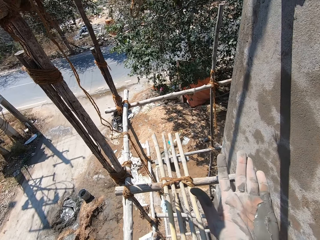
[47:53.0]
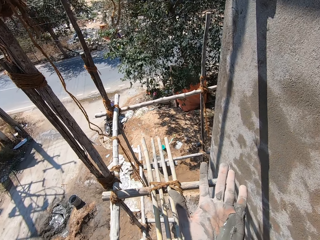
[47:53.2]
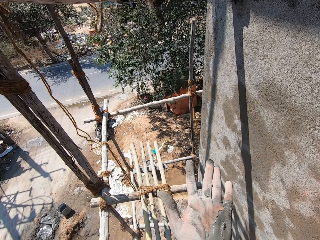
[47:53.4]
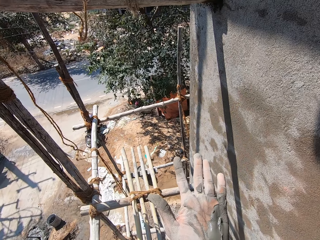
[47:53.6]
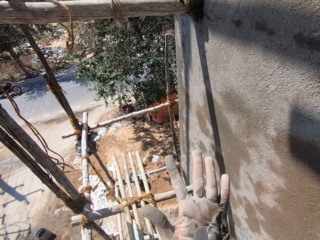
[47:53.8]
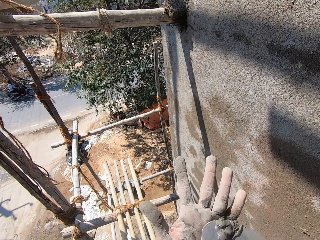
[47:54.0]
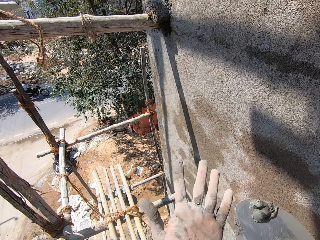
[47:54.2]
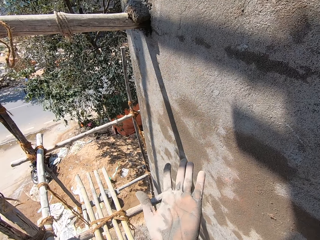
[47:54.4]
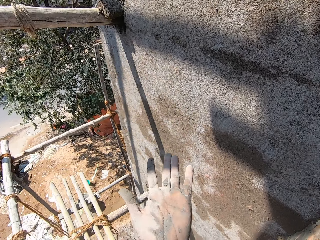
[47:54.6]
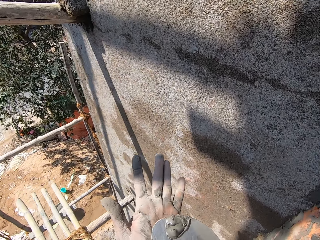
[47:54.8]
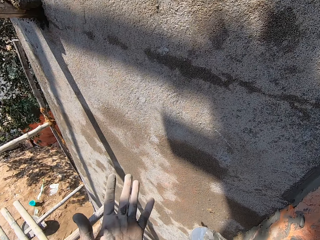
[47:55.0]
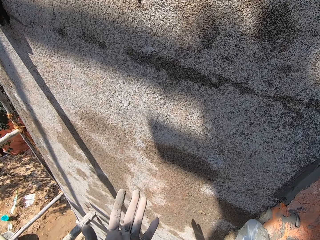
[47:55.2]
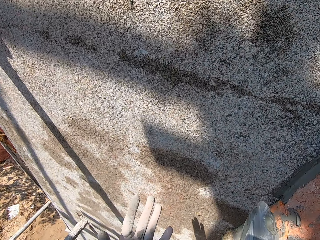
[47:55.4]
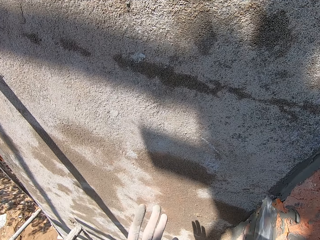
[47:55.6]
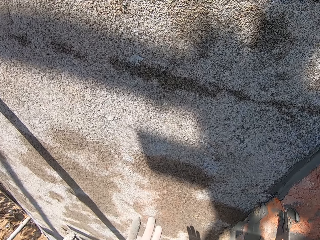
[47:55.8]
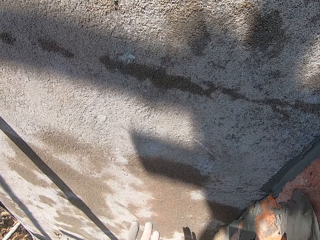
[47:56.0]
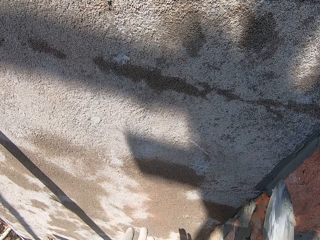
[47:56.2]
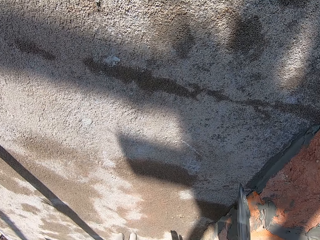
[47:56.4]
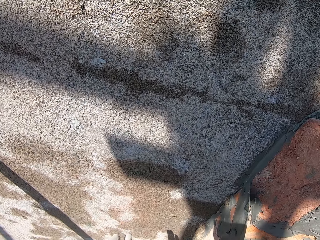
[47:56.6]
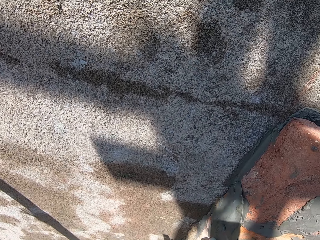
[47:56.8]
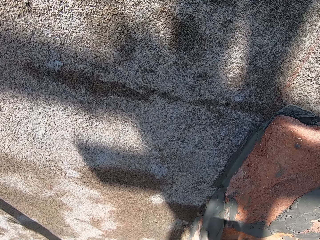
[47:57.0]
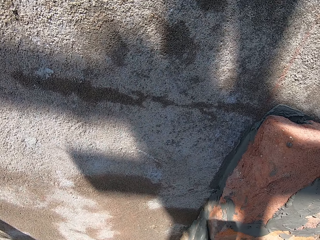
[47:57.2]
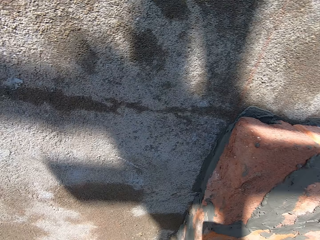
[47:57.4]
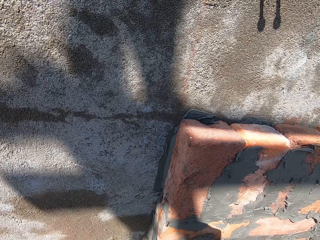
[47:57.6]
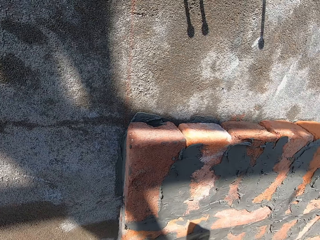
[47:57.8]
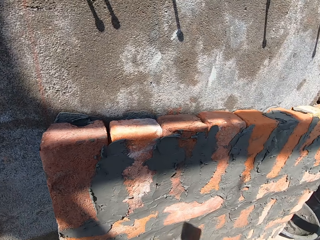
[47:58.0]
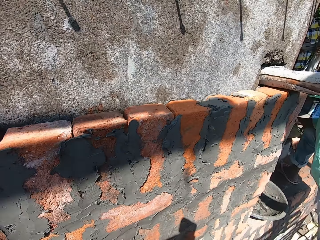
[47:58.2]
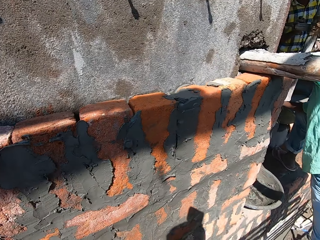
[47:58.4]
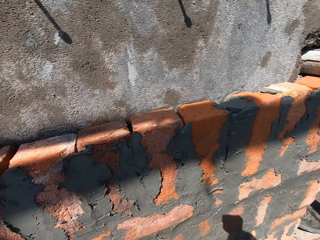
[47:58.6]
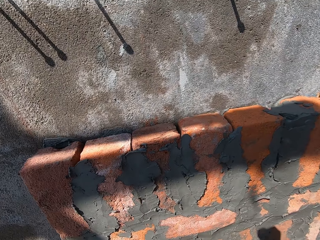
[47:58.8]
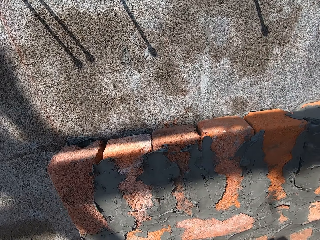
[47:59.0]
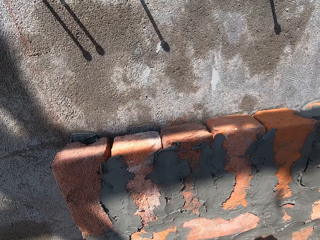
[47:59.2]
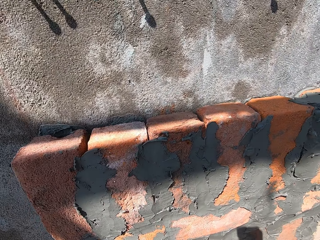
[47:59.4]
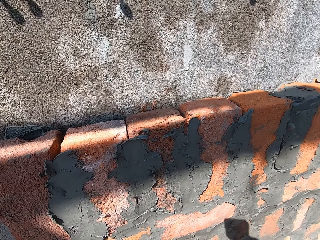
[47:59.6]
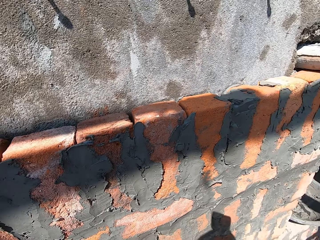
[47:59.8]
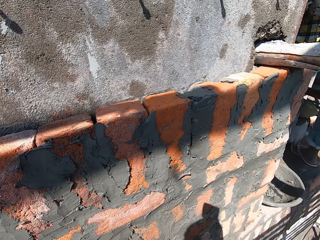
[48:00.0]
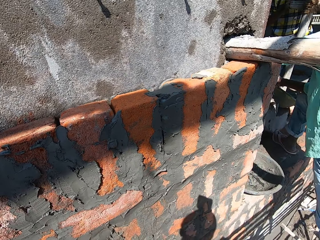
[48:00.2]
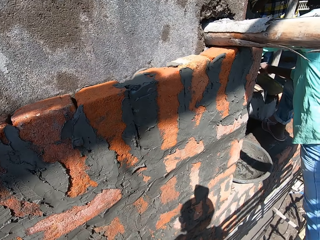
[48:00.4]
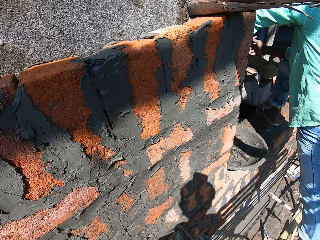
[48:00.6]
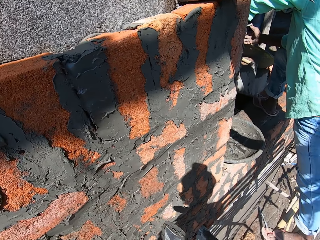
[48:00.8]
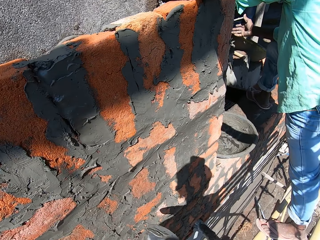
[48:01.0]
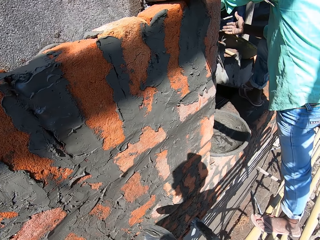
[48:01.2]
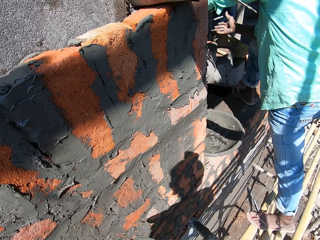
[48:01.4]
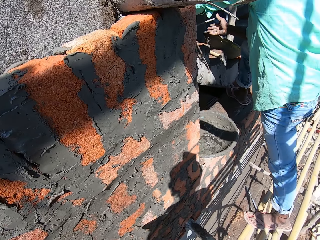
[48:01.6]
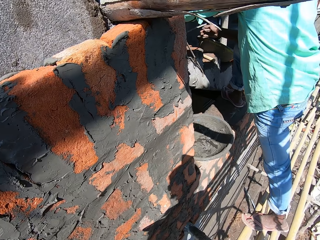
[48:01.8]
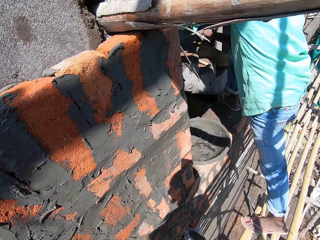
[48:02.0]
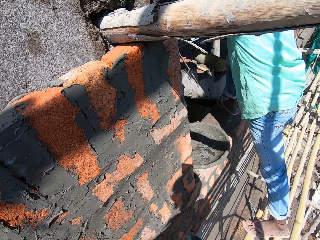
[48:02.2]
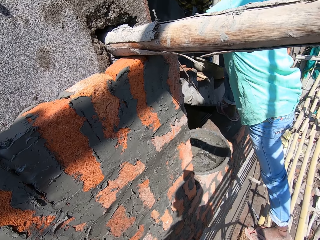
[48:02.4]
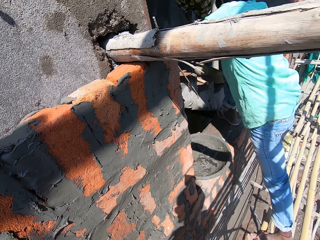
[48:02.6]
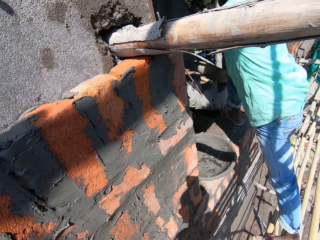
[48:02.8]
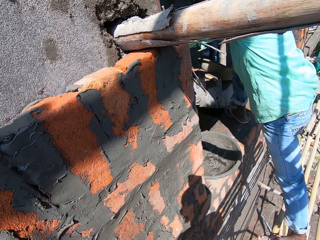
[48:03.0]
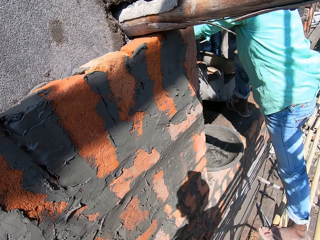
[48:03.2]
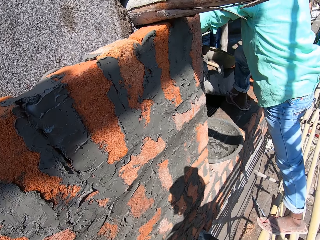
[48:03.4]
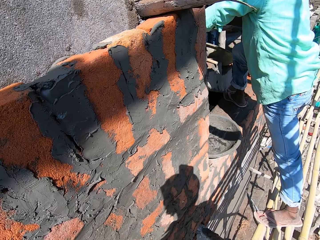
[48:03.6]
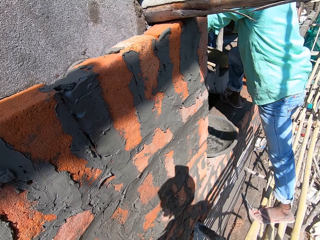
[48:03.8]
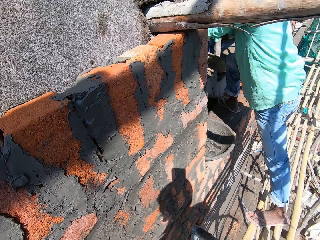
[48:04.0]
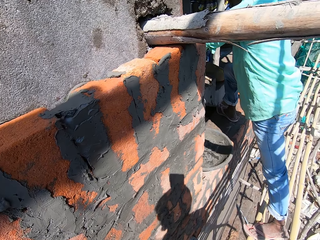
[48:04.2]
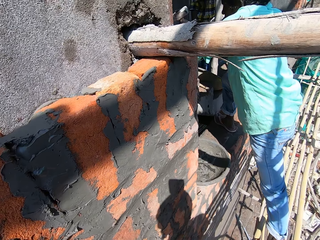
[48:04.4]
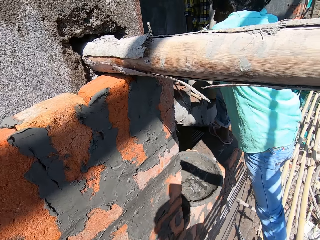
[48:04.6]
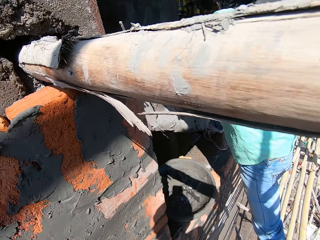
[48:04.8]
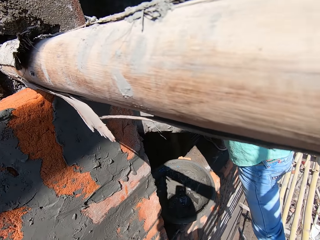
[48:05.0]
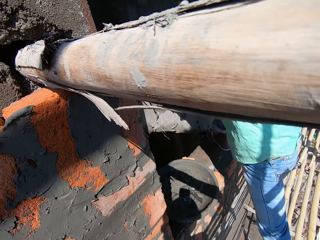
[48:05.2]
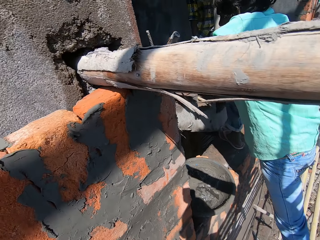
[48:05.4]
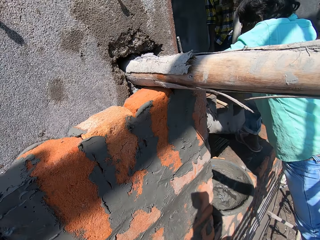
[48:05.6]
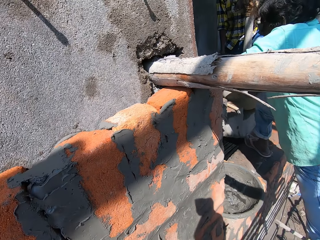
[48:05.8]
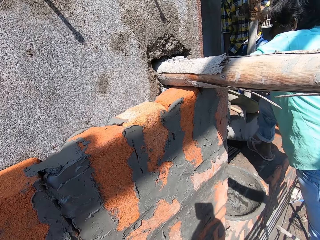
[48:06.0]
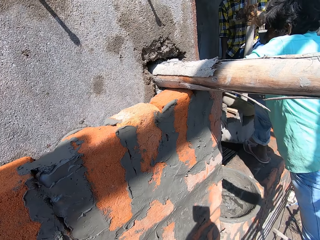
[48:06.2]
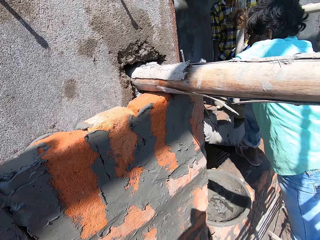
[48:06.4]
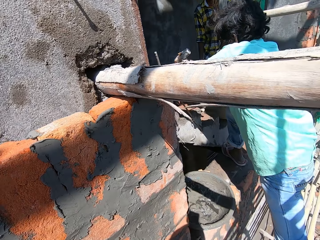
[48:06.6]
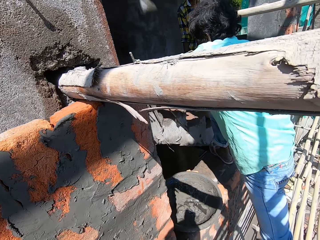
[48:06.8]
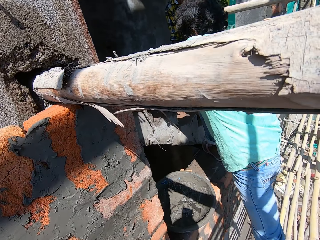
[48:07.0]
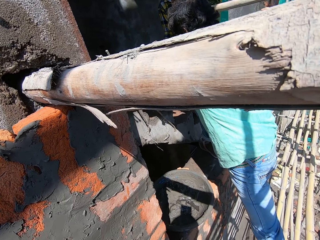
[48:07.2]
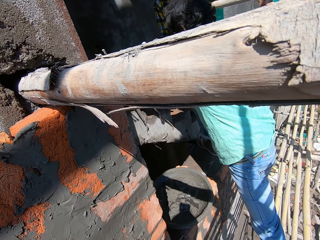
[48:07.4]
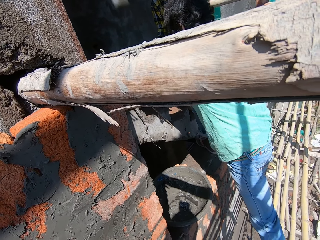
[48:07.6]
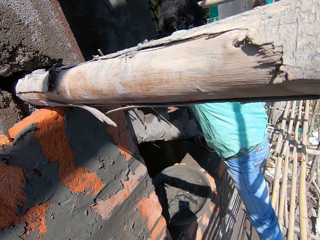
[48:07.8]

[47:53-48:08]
The camera wearer scoops the cement from his hand with the trowel. He plasters the bricks on the wall with the masonry trowel in his right hand. A man interacts with another man. The man interacts with the other man. The man picks up the hammer from the other man. The man breaks the block with the hammer. The camera wearer interacts with the man. The man hits a brick on the staircase with his left hand.

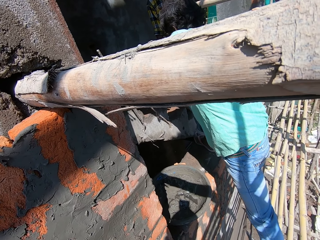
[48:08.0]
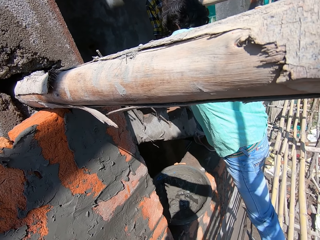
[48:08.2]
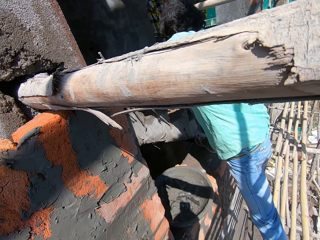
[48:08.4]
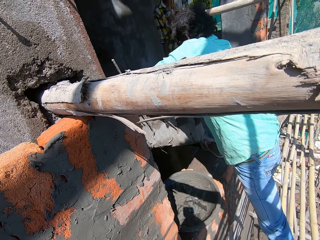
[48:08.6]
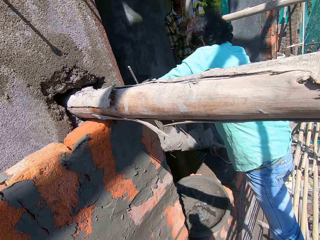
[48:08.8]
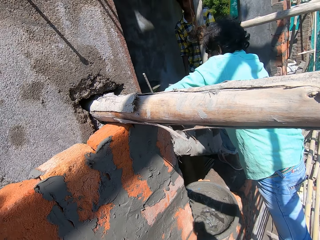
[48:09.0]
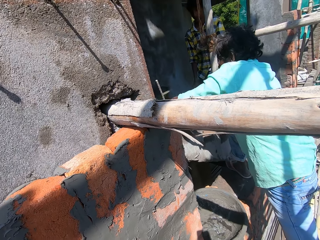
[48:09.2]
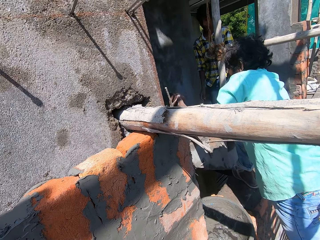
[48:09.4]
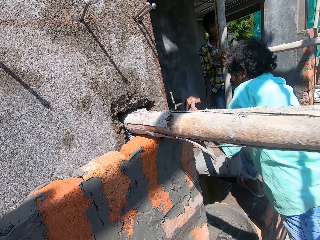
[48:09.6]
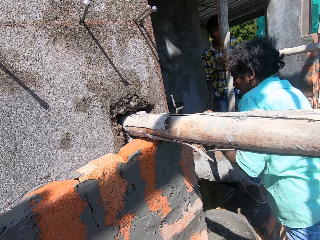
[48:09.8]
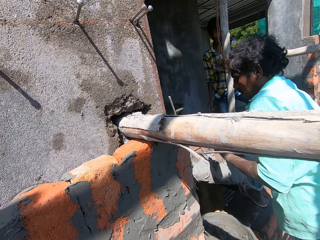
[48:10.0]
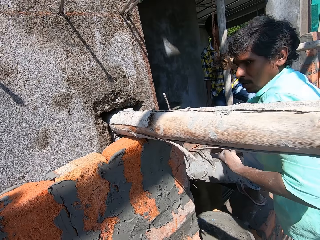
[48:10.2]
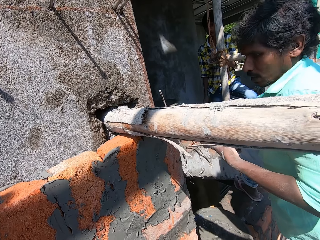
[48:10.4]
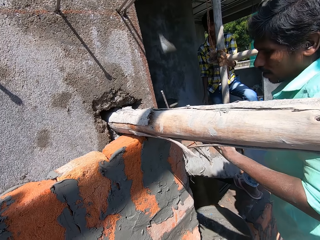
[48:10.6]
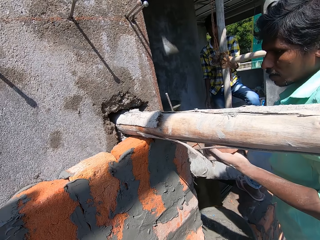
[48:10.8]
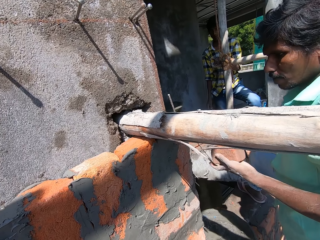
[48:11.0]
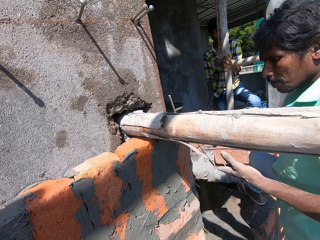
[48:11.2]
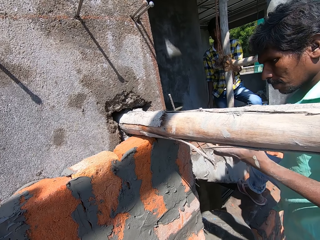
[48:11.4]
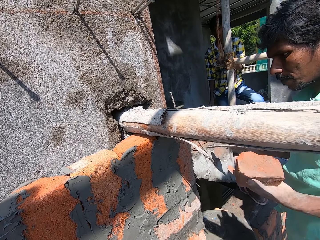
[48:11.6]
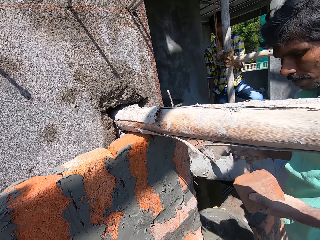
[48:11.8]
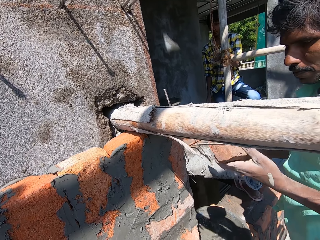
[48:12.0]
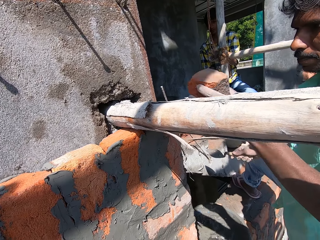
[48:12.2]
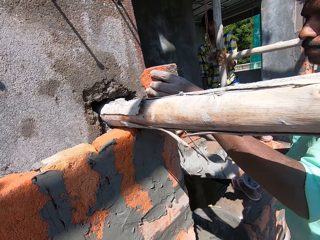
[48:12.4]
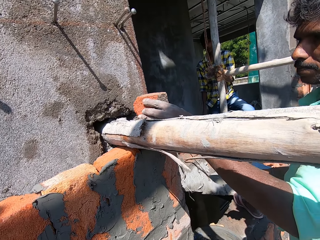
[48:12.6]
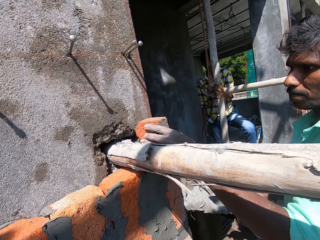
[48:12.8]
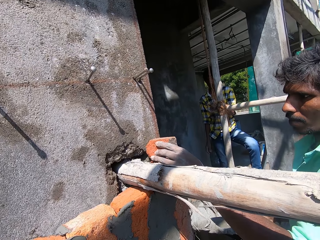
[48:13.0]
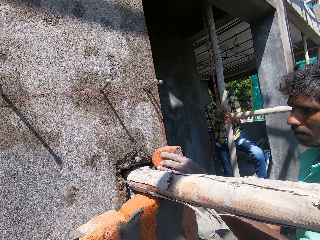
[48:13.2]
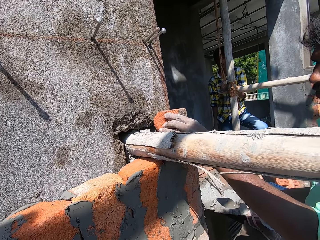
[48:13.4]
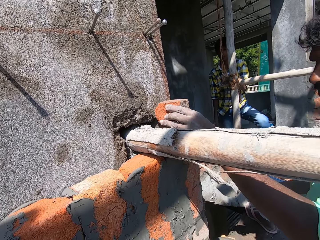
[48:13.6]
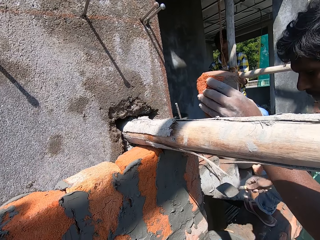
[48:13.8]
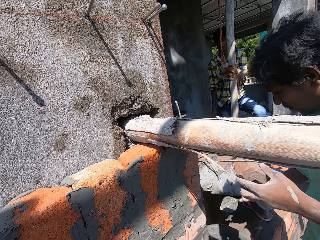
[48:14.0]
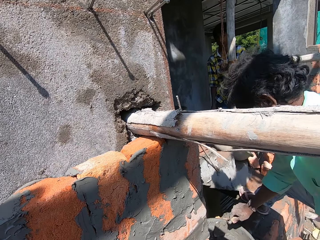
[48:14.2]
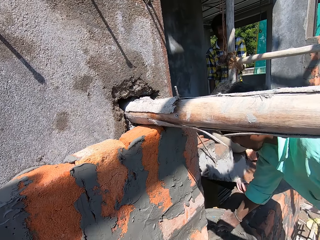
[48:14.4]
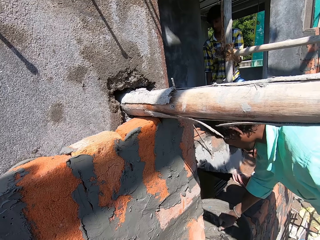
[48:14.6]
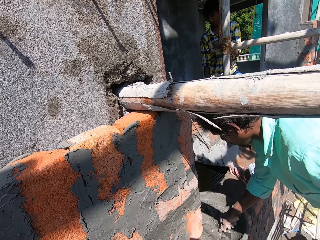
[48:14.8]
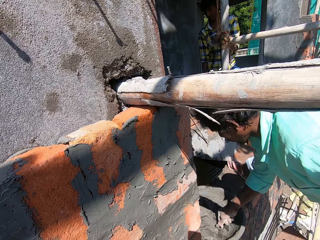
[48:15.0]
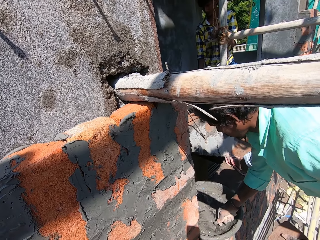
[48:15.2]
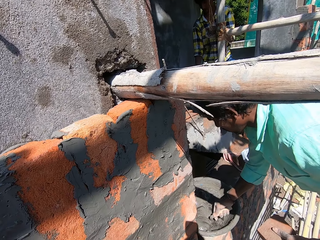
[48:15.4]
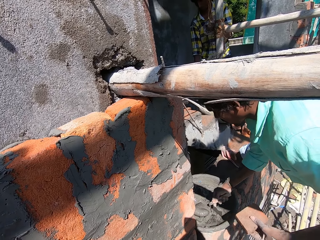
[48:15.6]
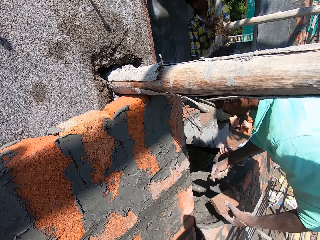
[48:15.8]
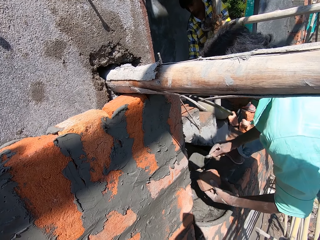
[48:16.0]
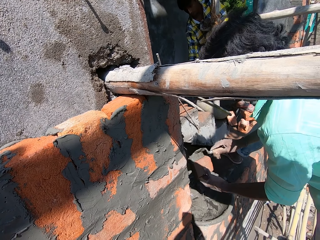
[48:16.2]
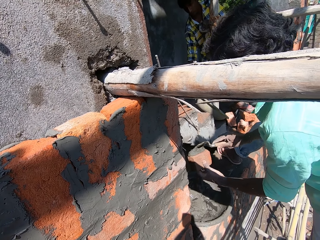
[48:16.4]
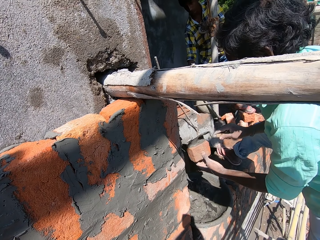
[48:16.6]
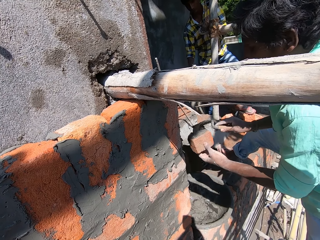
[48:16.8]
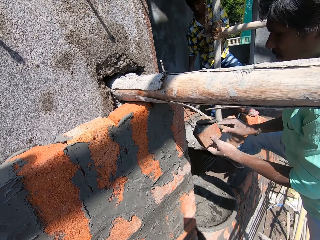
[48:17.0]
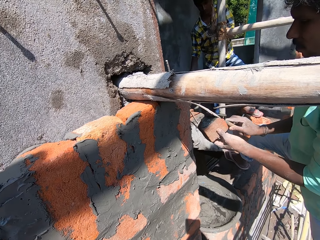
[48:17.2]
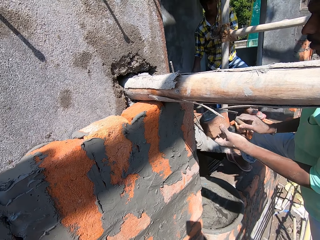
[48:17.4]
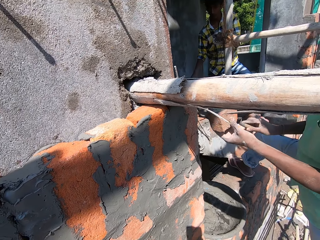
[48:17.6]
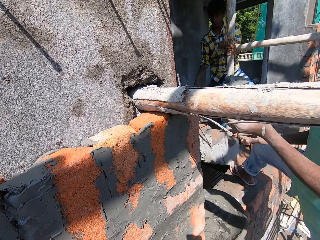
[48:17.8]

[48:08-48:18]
A man interacts with the camera wearer. The man places the brick or block on the wall with his left hand. The man removes the block. The man packs cement mortar from the pan with the masonry trowel in his right hand. The man applies the cement mortar on the brick with the masonry trowel in his right hand.
